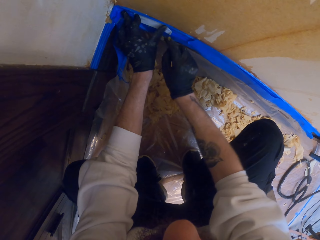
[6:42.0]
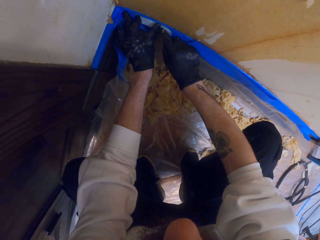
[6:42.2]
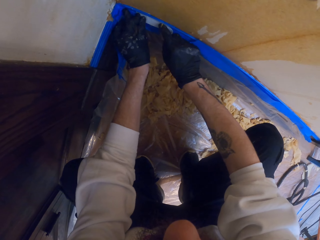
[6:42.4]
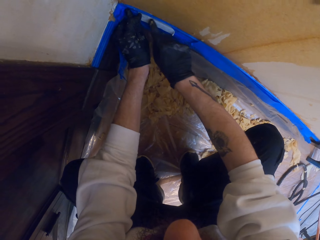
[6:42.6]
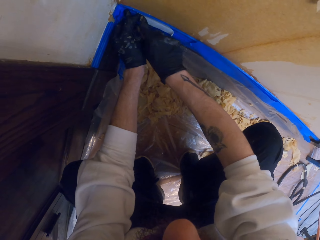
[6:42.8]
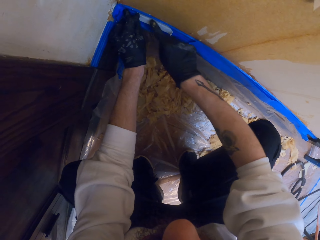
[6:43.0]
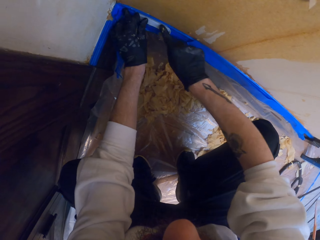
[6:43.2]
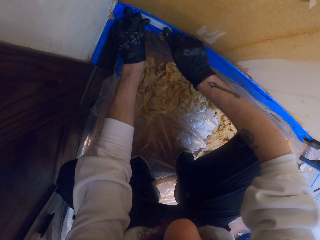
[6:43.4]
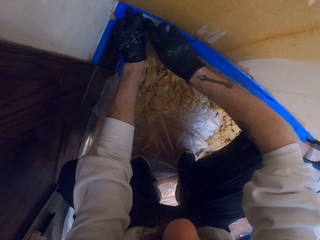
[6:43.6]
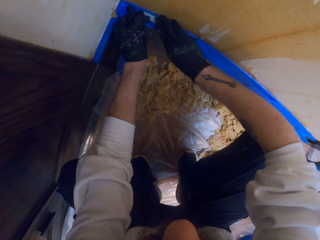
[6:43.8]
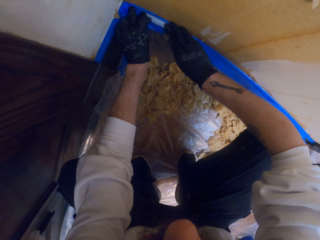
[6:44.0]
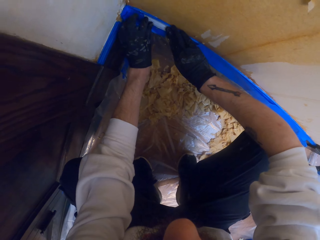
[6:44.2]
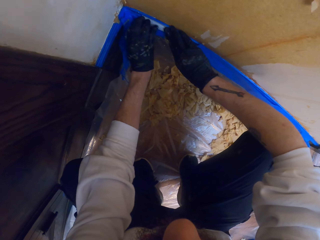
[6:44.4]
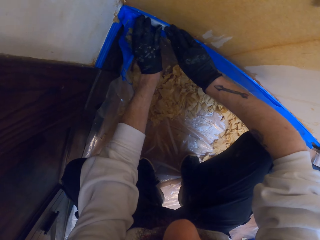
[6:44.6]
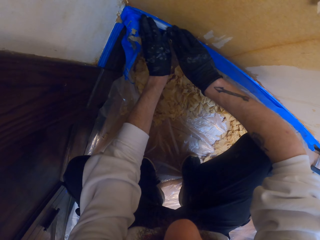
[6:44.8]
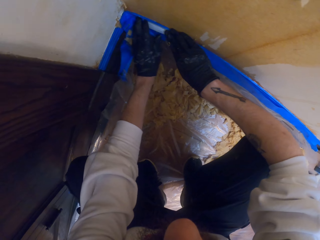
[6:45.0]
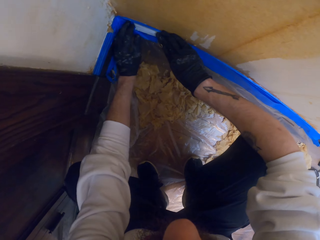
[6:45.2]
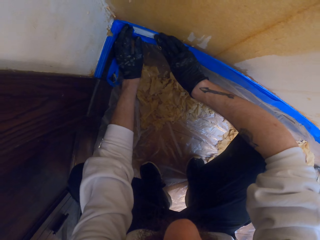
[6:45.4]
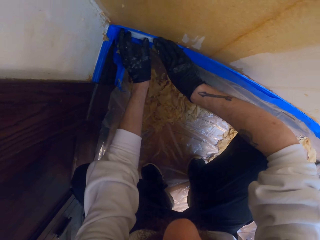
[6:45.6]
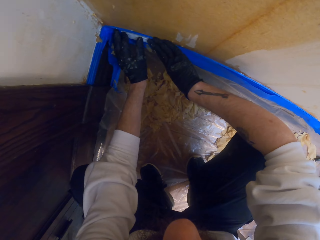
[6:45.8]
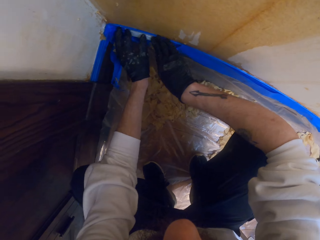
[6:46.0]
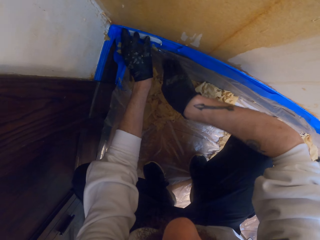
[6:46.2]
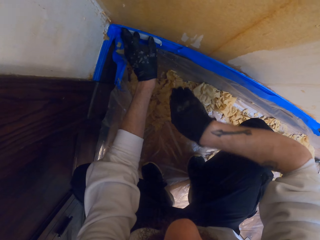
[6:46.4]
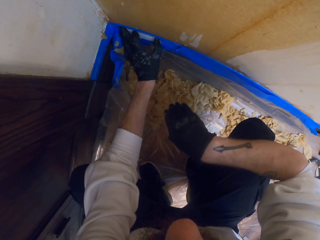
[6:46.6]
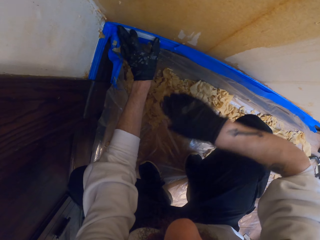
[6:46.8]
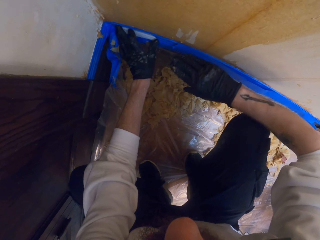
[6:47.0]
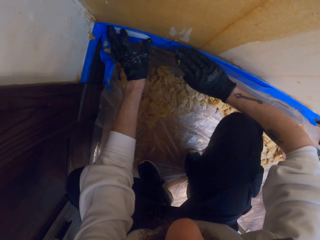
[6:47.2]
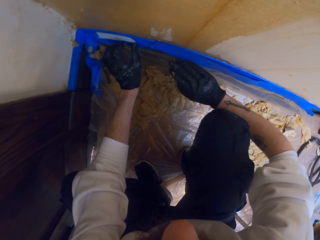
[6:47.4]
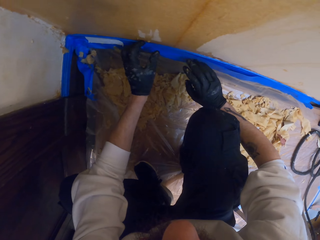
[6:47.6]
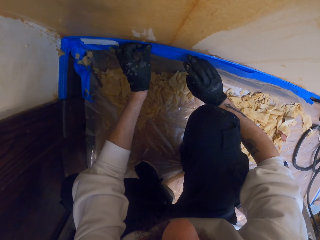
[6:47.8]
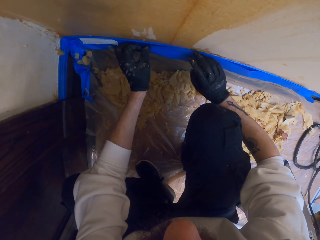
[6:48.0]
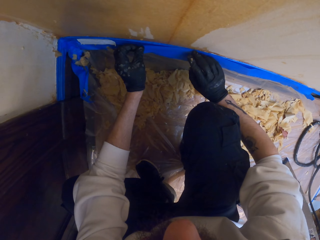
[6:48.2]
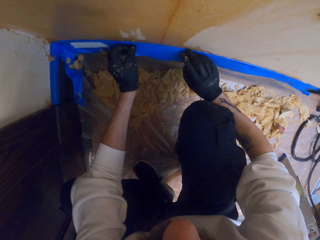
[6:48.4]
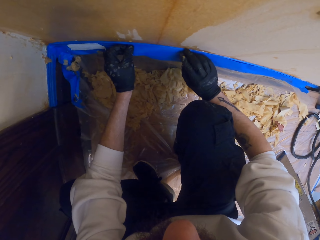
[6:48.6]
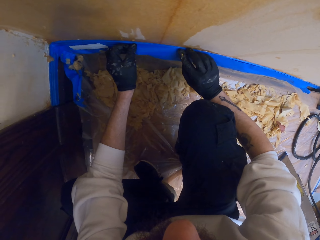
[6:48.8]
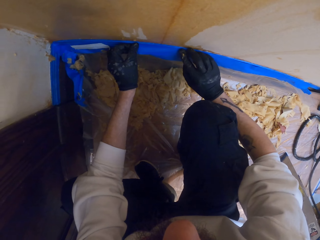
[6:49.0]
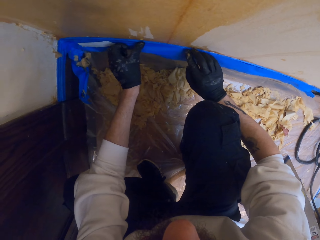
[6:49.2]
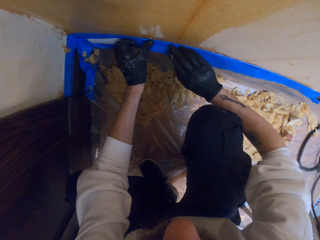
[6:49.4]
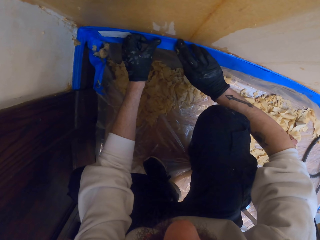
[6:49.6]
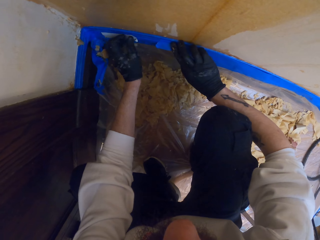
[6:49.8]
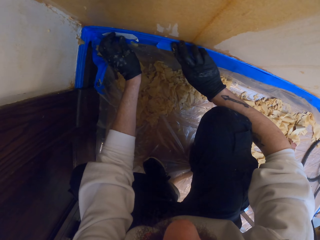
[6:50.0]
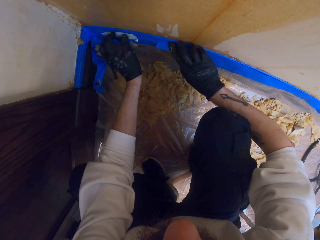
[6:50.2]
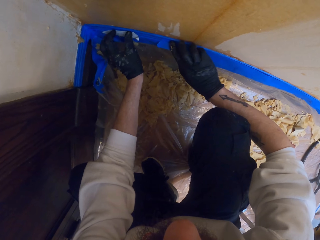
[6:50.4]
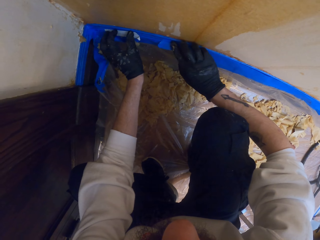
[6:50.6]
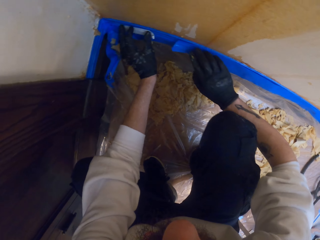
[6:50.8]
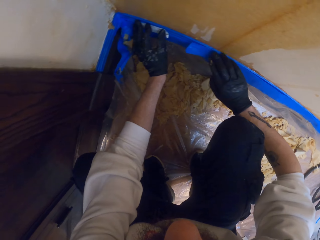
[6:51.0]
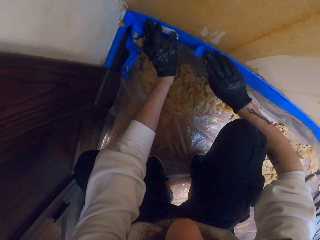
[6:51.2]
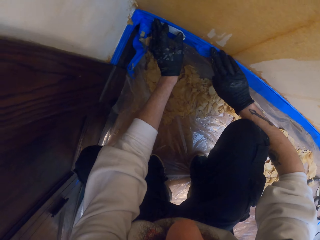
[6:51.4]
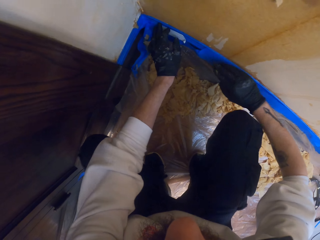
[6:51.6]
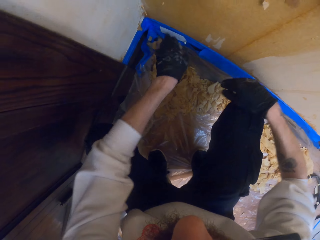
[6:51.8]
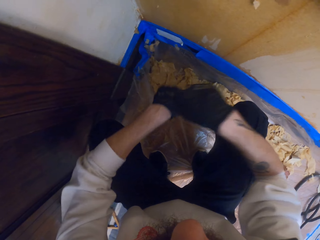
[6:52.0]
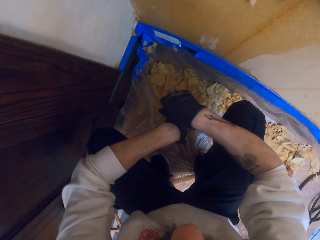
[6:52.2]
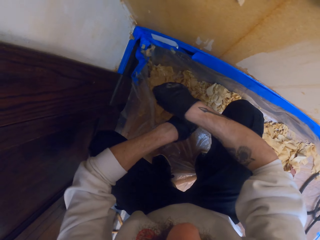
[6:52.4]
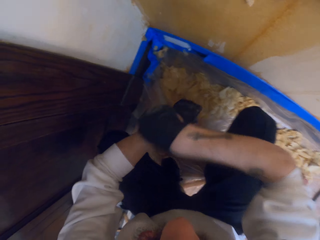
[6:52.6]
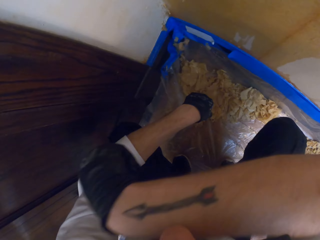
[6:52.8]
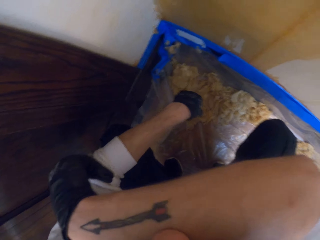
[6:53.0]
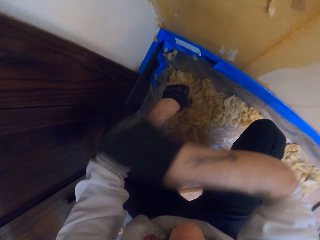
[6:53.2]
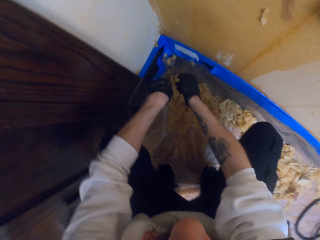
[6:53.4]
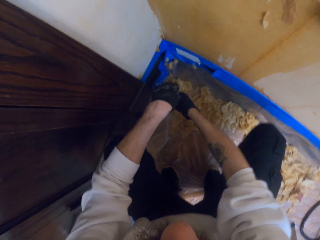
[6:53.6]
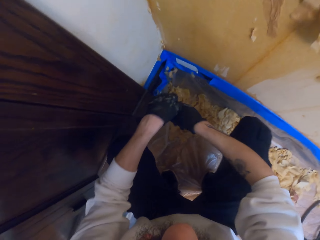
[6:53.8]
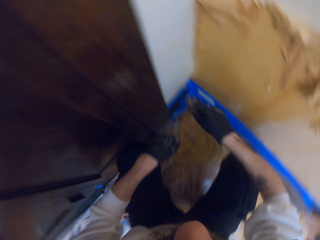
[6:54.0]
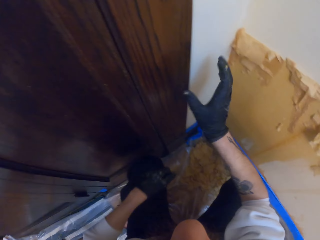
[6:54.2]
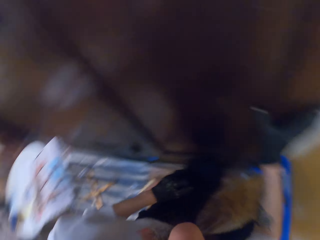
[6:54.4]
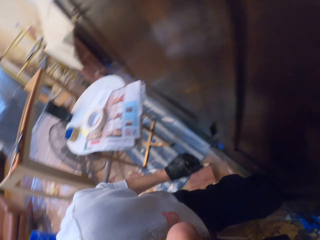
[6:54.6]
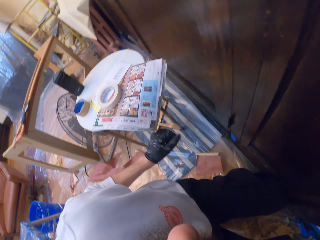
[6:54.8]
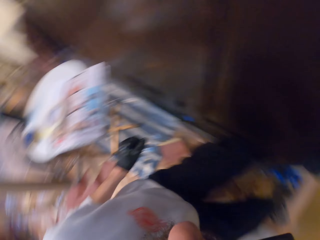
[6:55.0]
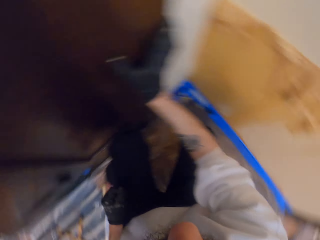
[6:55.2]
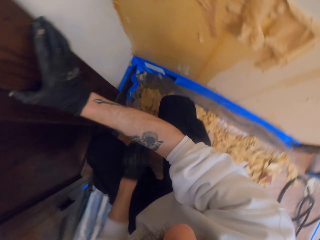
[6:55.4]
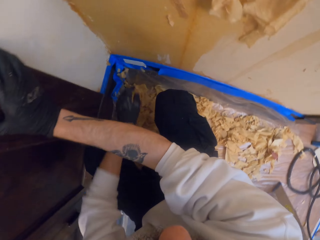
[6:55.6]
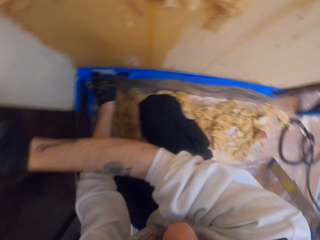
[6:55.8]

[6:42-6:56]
The camera wearer holds the masking tape against the wall. They look around.

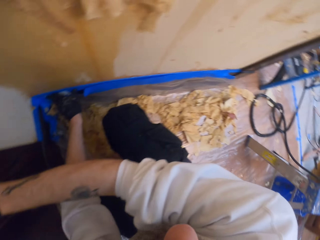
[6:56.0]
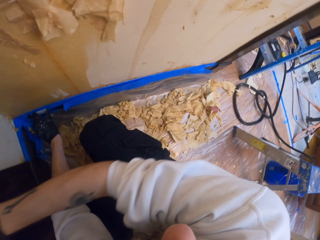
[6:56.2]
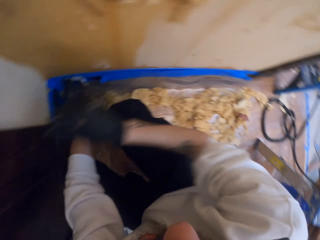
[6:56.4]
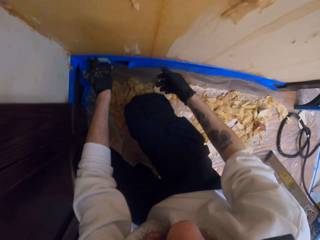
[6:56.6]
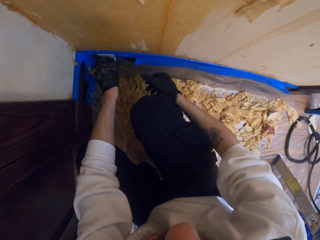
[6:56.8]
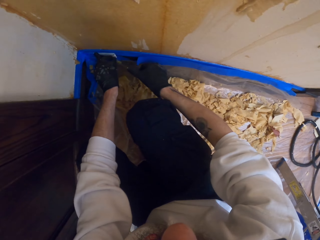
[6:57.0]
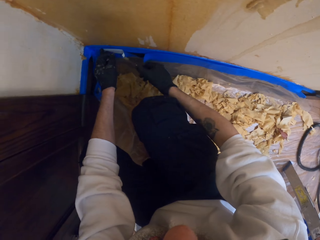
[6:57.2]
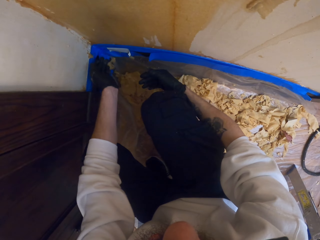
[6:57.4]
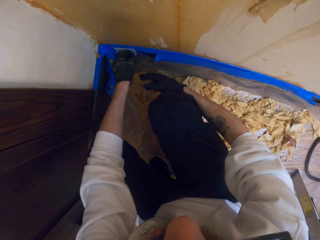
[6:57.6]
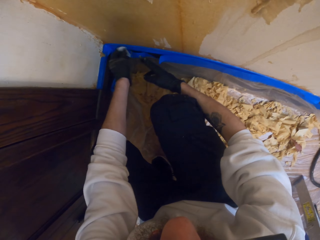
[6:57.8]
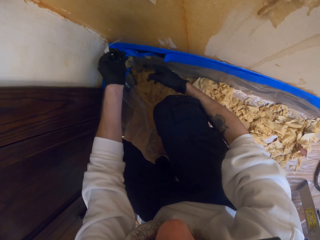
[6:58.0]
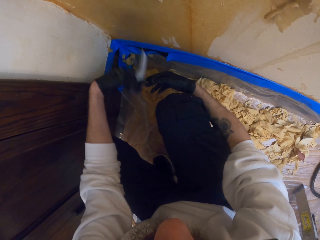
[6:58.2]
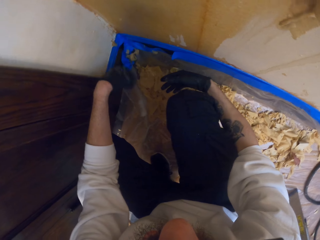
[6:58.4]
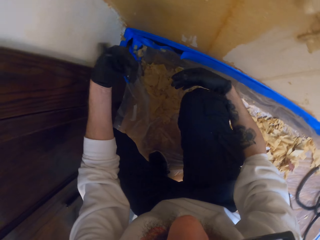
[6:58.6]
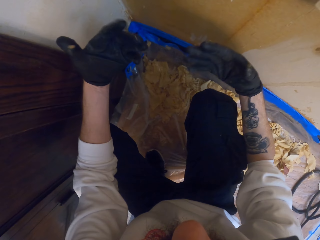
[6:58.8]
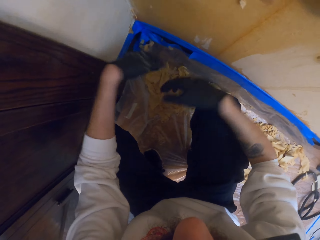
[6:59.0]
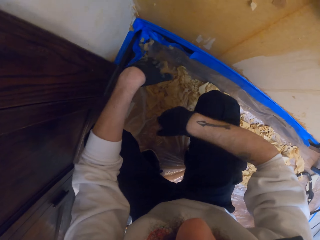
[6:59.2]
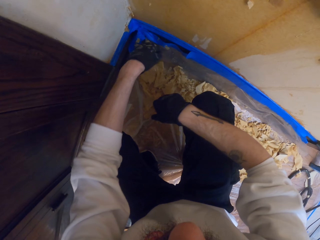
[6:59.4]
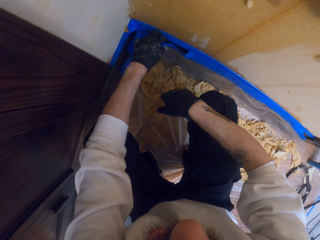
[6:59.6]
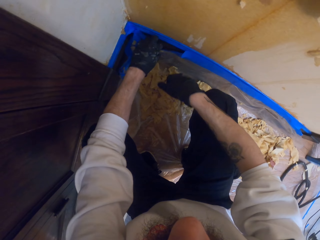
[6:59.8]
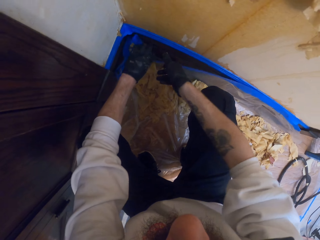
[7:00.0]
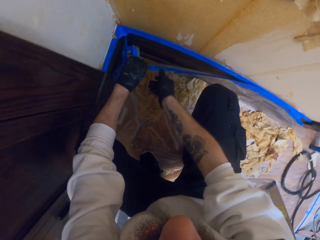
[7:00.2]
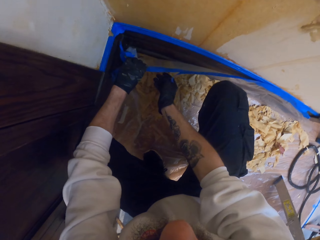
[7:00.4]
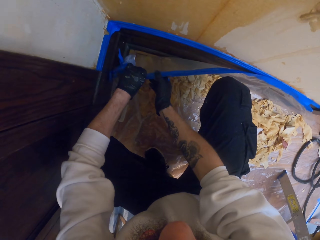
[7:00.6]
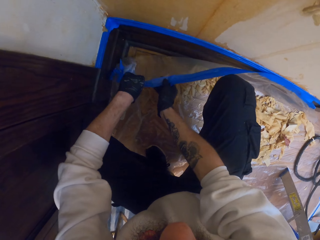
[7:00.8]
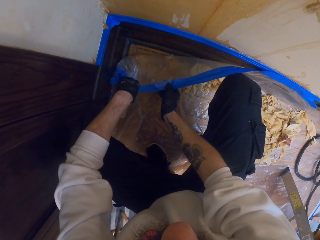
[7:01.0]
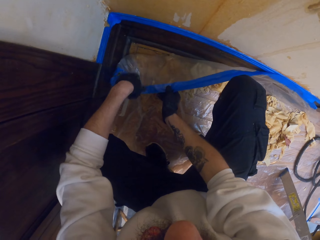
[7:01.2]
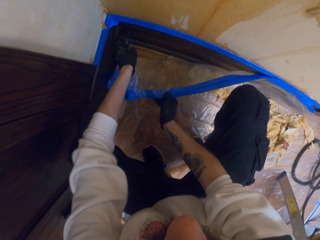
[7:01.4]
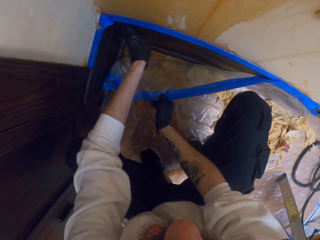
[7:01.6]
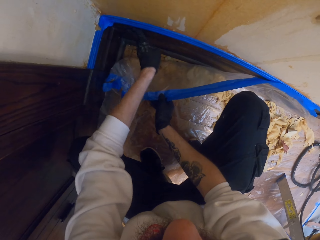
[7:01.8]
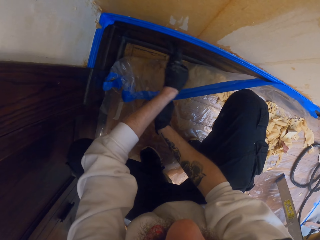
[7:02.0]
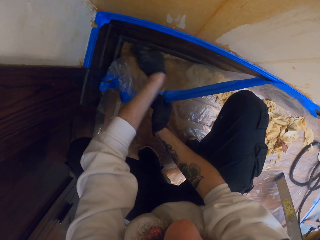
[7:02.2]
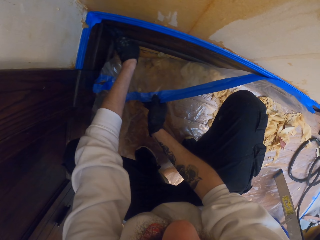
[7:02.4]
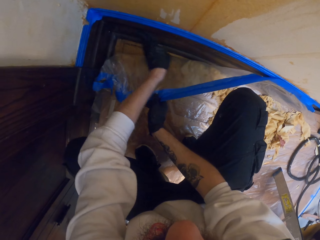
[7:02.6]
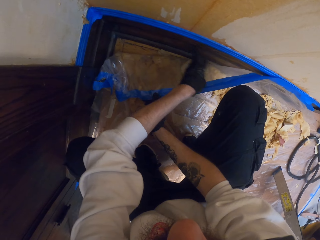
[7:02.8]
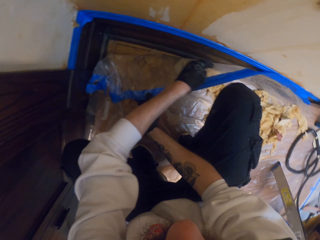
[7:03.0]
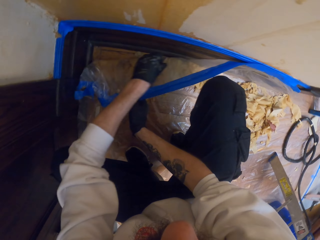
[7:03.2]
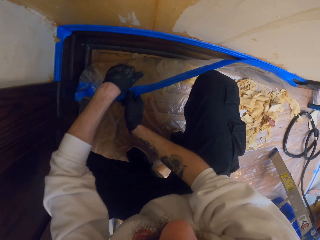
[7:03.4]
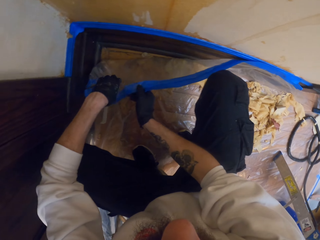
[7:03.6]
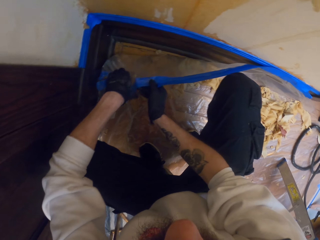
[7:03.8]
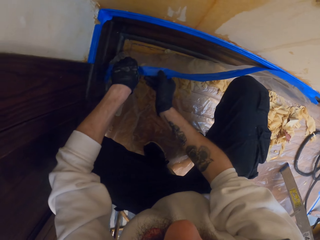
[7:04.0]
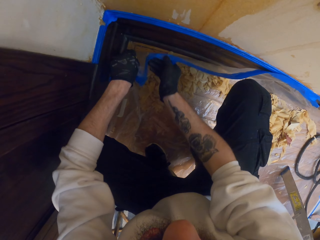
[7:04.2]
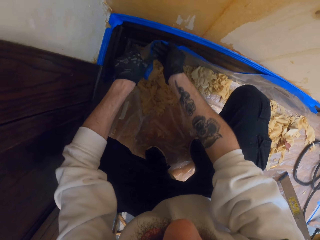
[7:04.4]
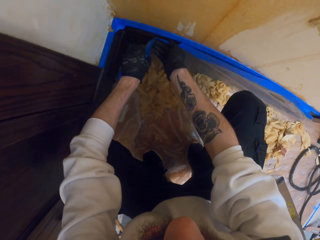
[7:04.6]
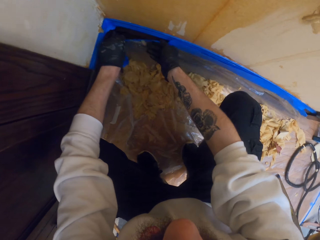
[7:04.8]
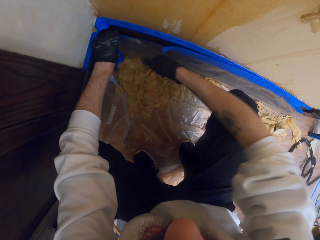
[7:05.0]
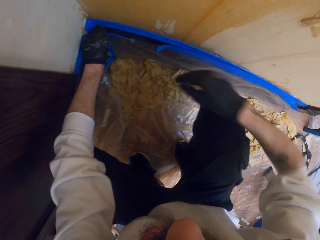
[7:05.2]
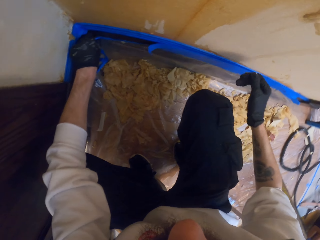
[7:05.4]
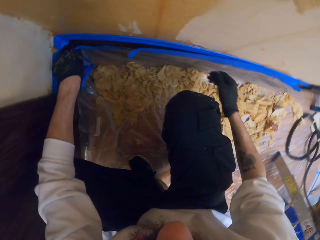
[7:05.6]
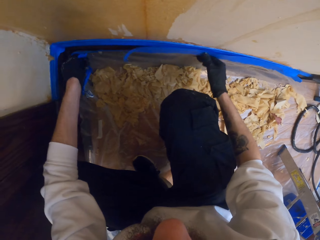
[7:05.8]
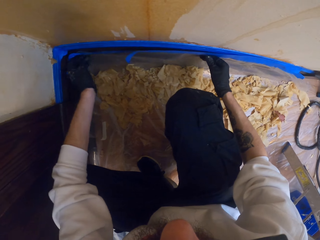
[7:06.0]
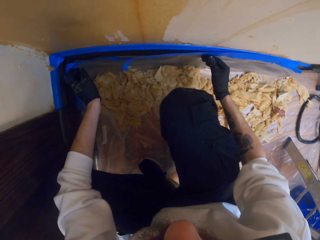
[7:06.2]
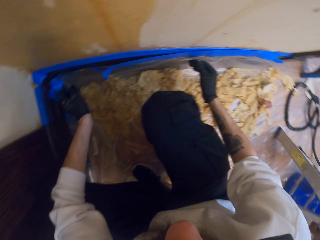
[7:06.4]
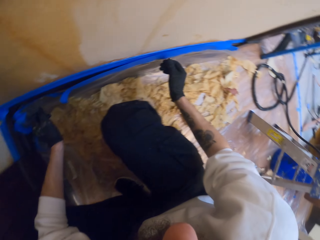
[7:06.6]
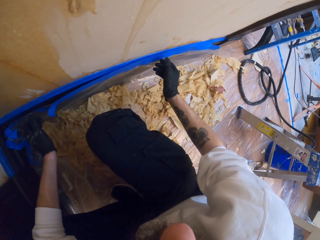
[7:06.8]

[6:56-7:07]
The camera wearer holds the masking tape against the wall. They hold the polythene paper.
